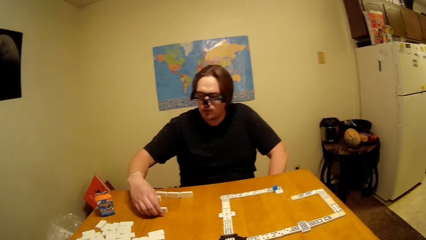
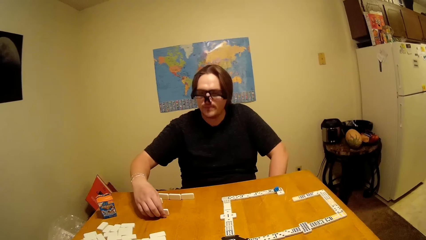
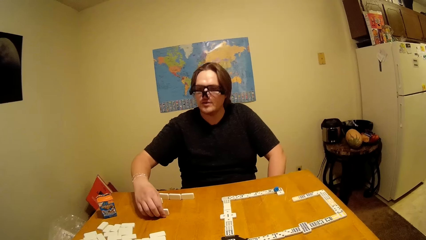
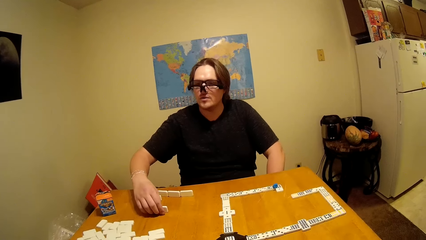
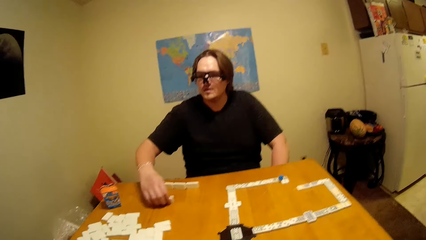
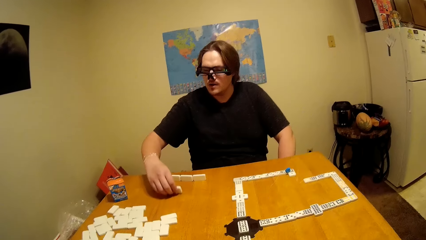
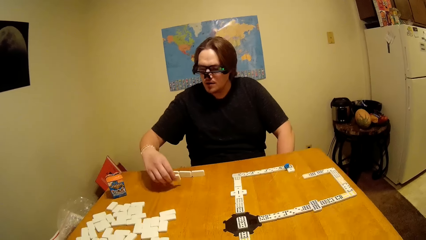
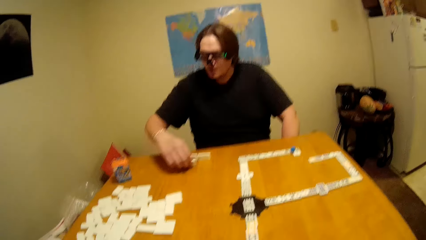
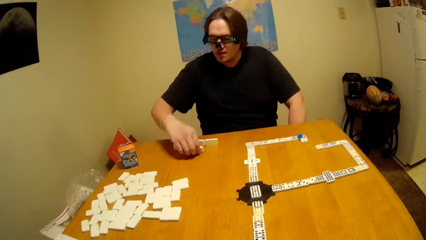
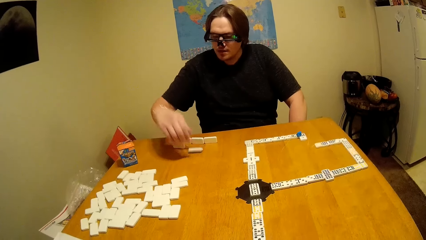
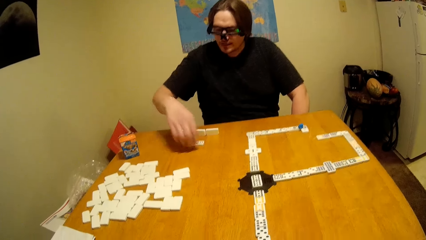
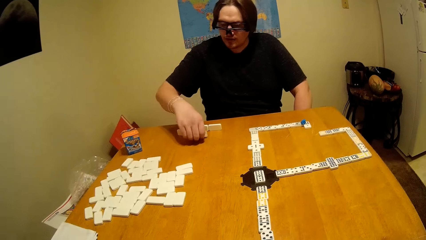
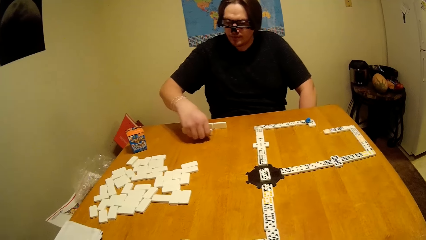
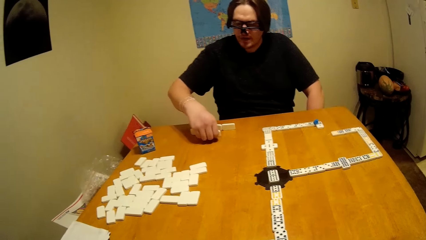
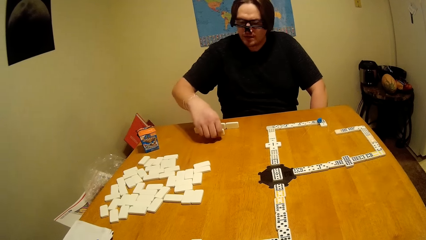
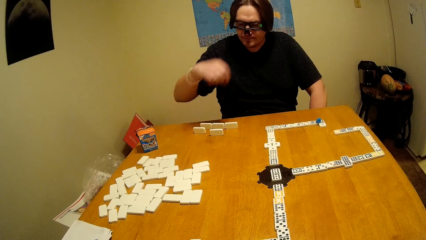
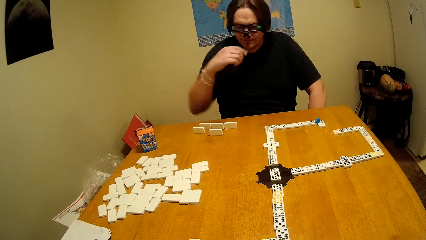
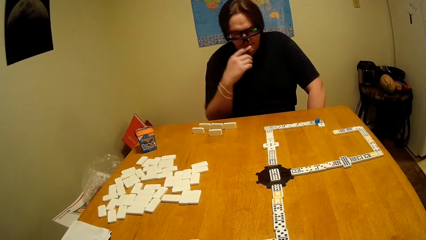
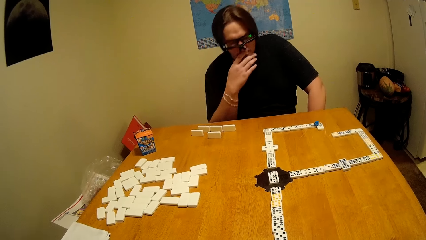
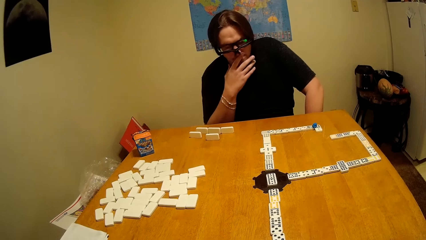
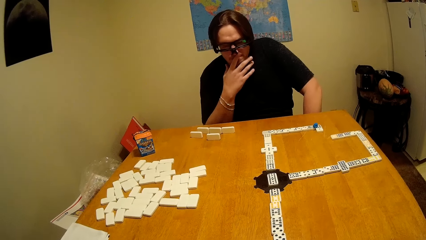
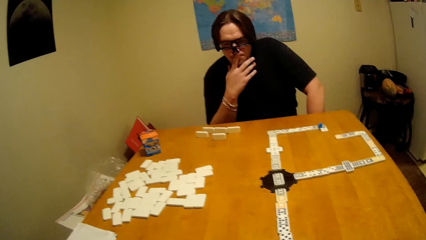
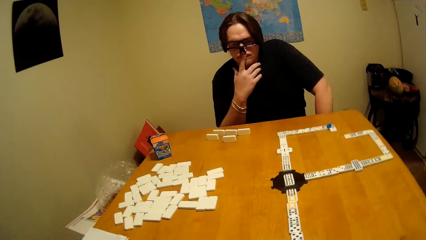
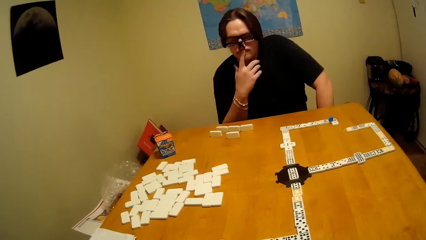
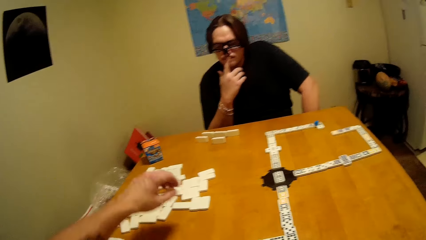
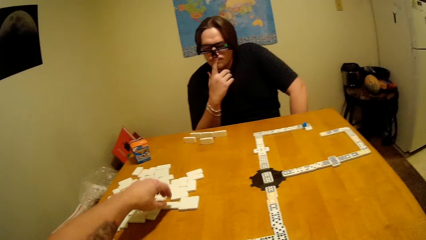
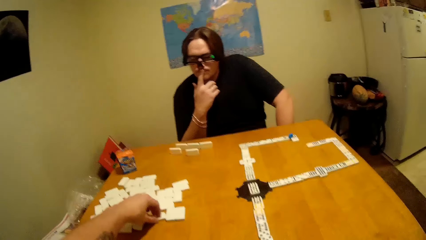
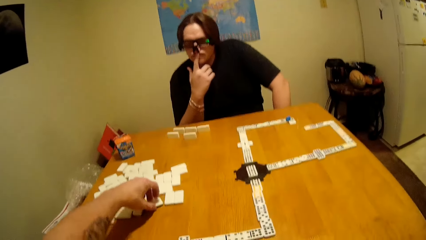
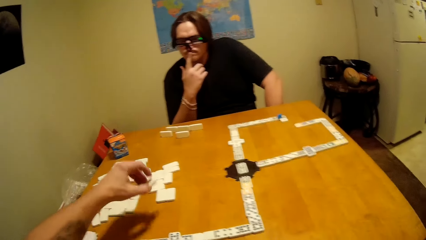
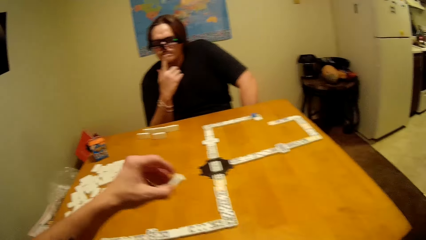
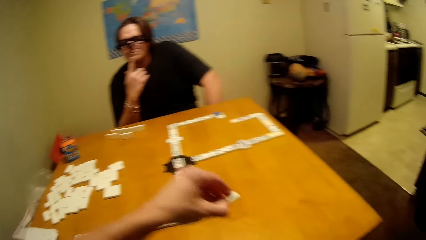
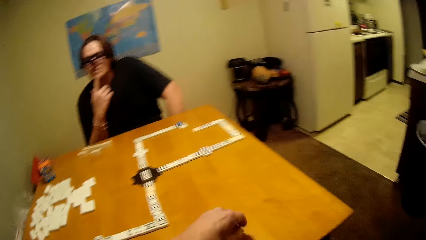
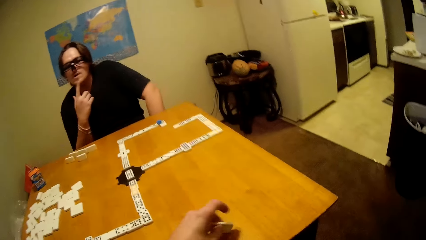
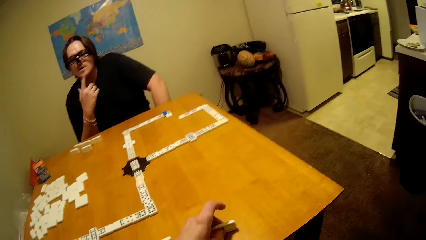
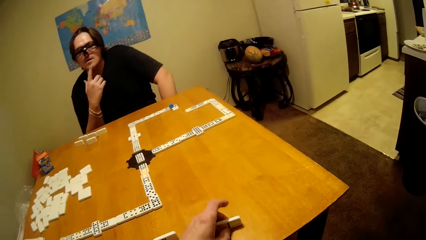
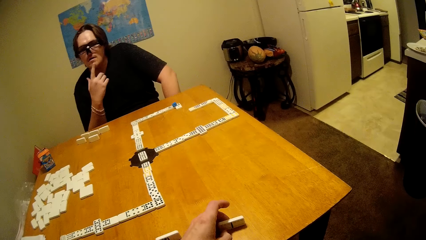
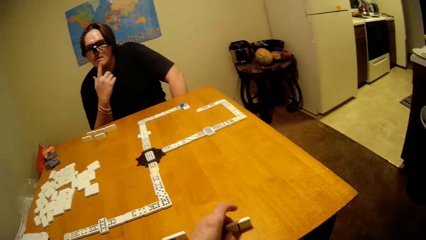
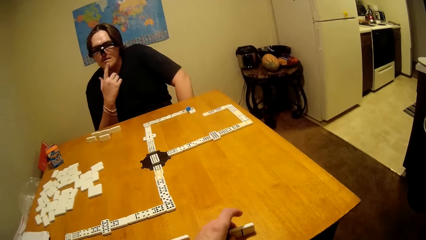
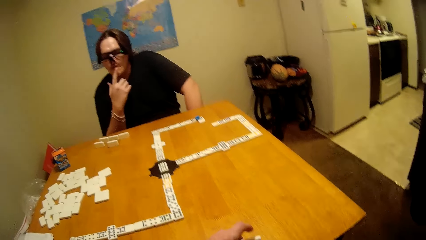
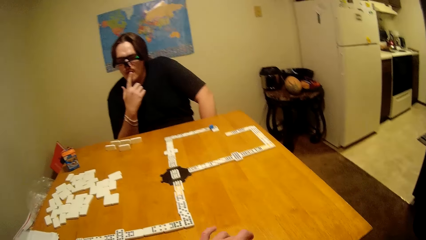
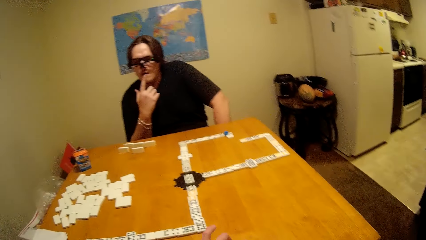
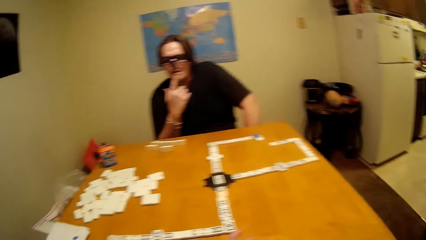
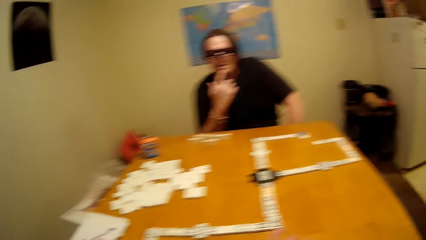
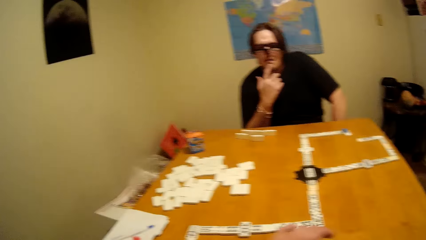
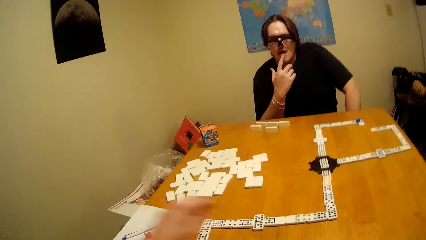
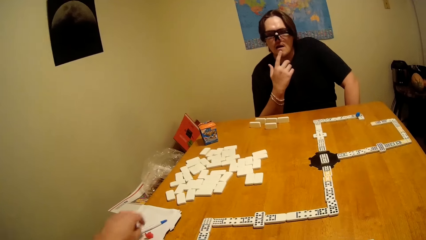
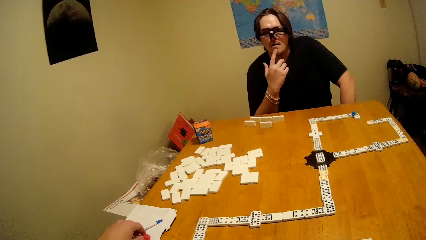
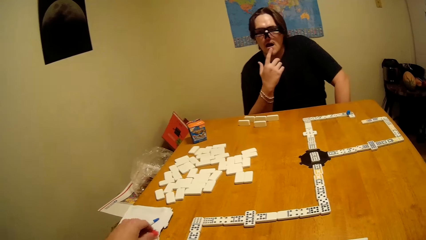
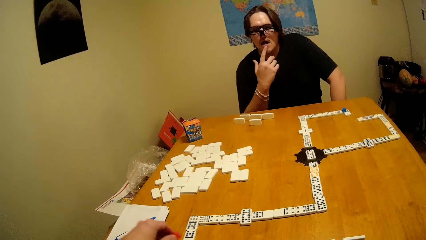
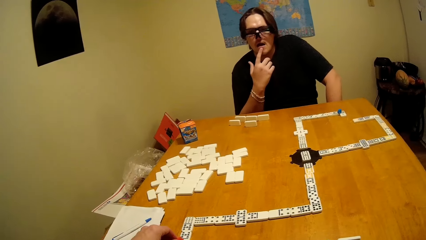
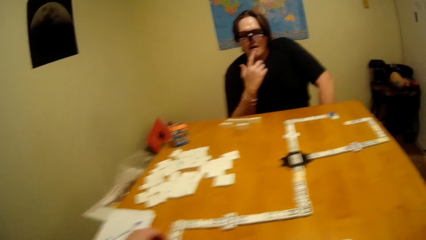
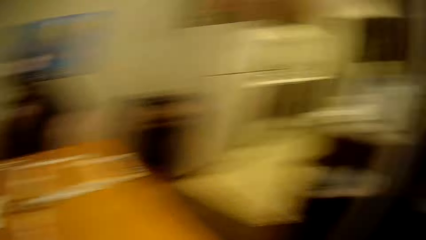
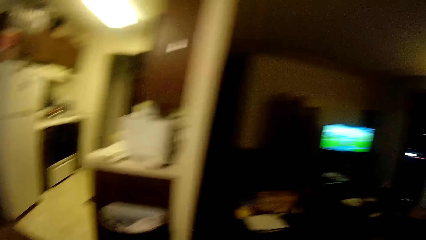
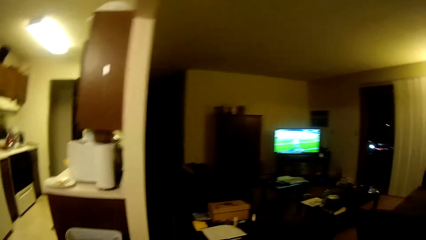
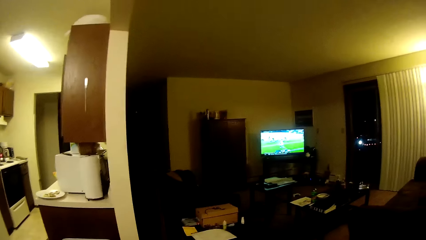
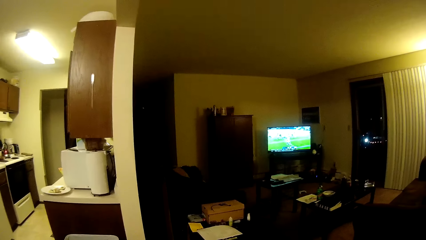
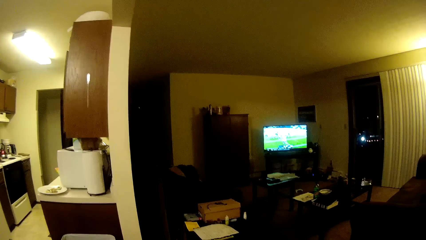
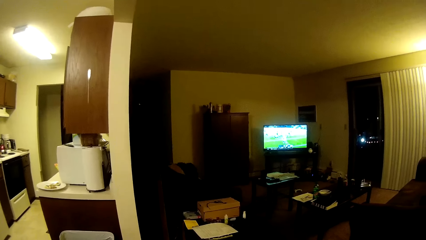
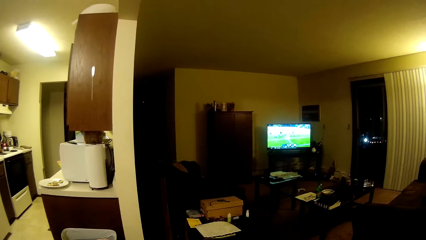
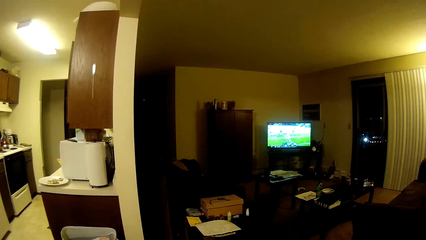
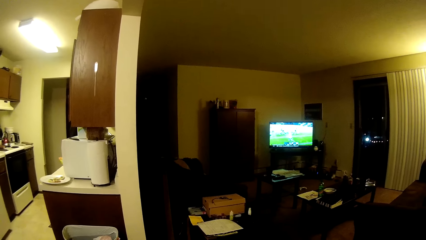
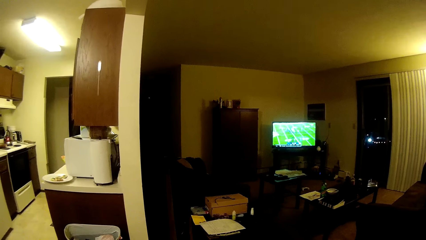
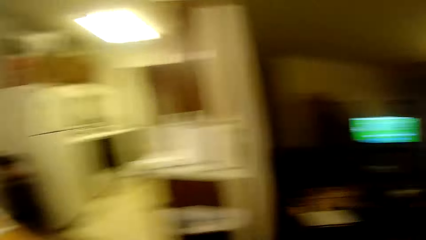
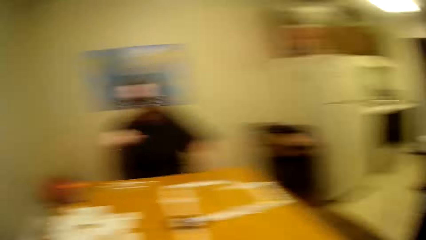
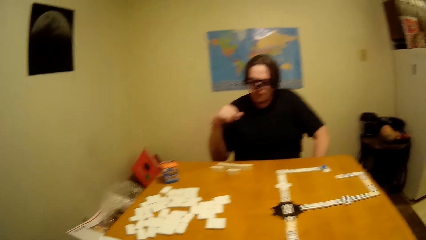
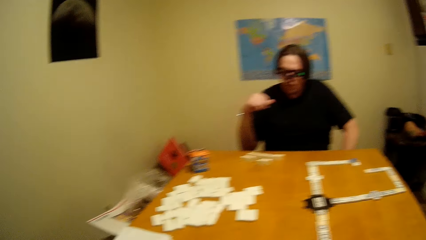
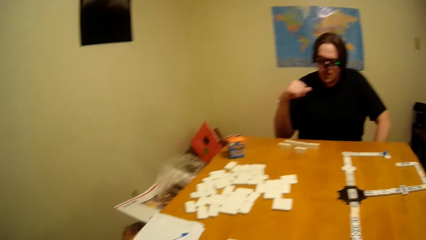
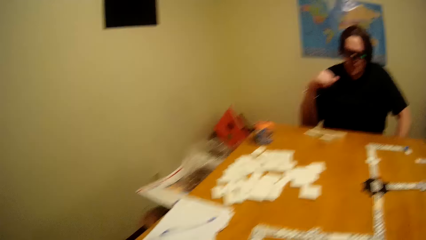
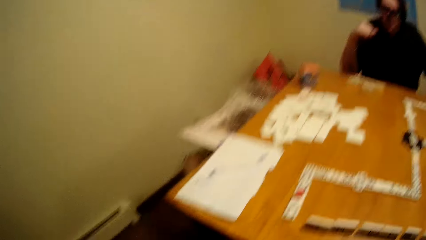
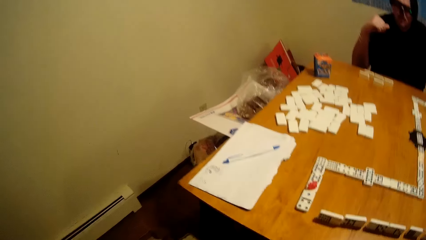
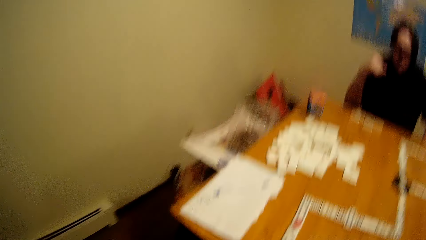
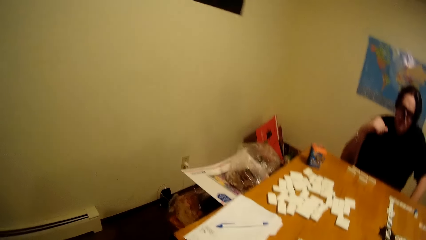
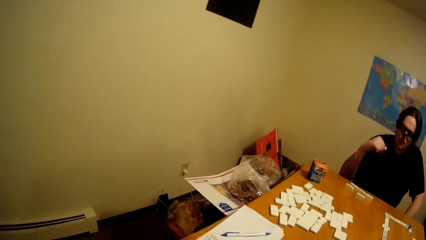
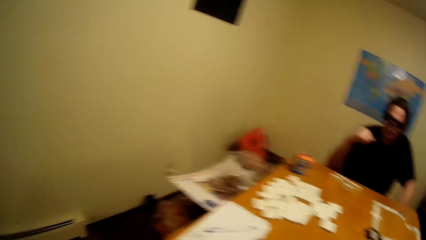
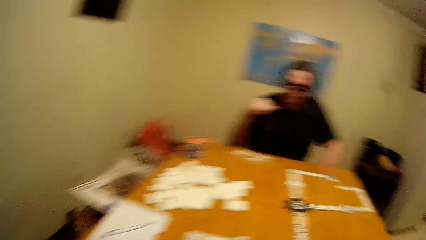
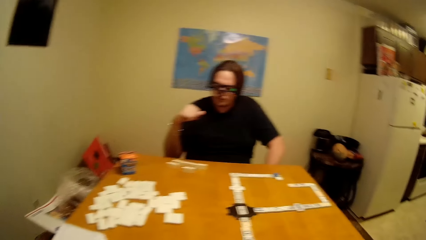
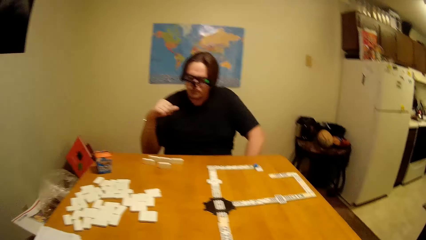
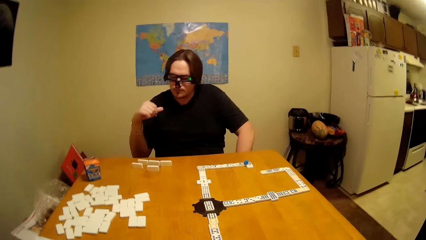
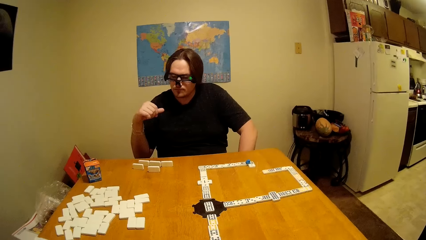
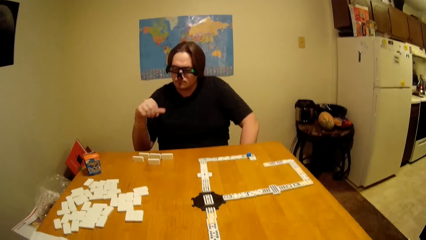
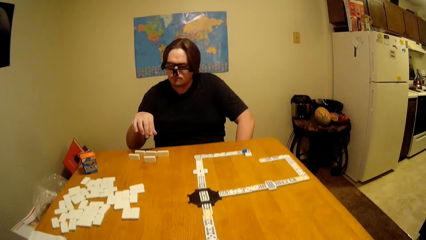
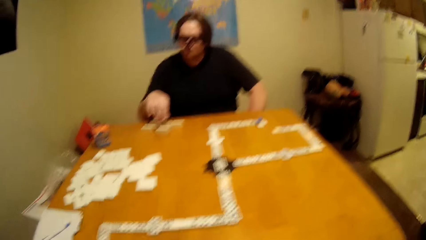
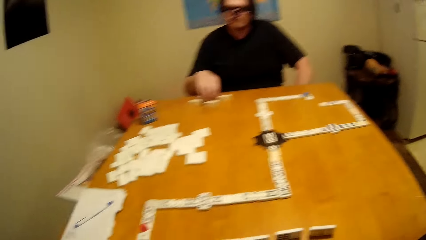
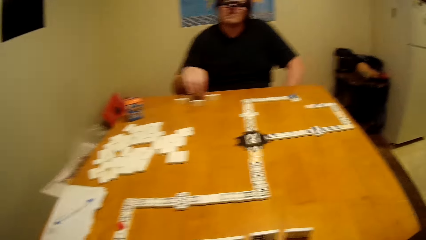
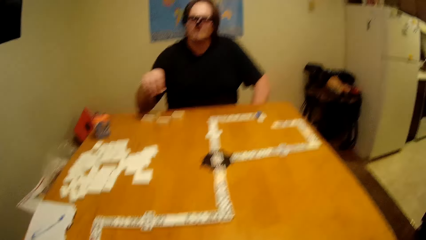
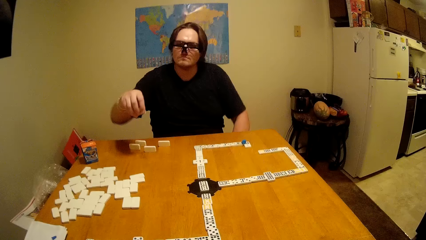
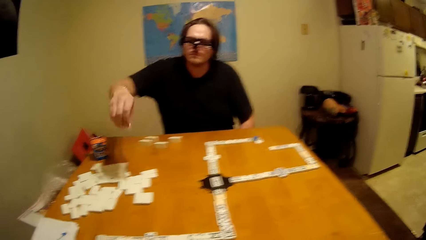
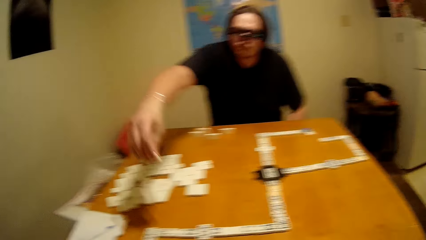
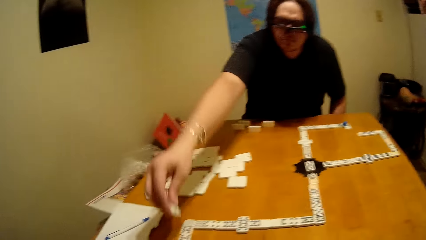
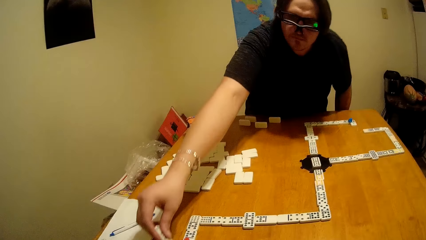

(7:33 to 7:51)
A man plays the dice. The man puts the dominoes piece down and touches the face. The camera wearer takes the dominoes piece and puts the dominoes piece down. They play the dice. They take the dominoes piece. They look around the house and move around the house. The man takes the dominoes piece.
